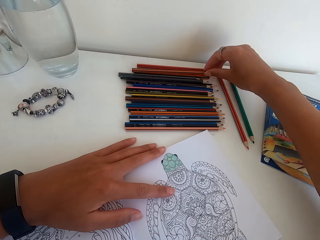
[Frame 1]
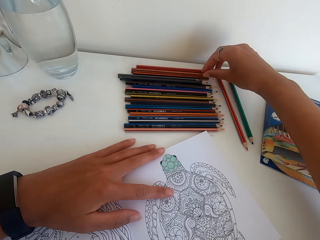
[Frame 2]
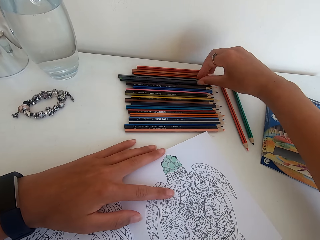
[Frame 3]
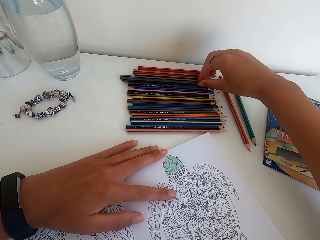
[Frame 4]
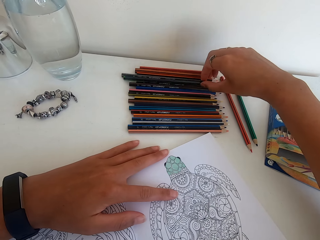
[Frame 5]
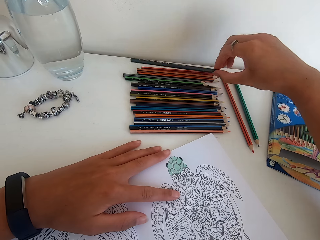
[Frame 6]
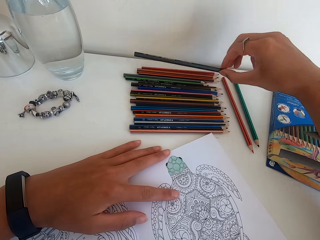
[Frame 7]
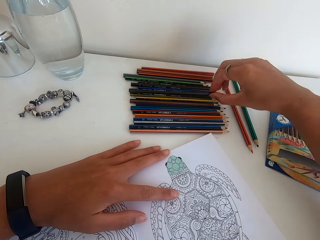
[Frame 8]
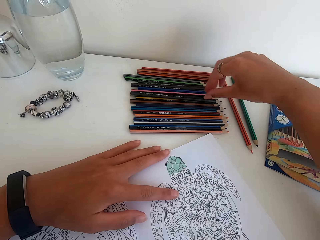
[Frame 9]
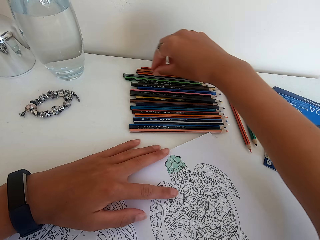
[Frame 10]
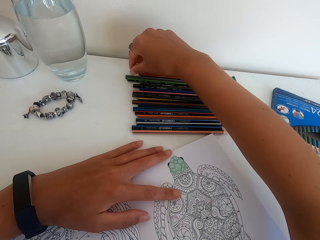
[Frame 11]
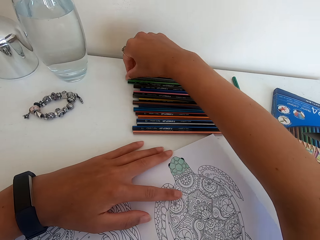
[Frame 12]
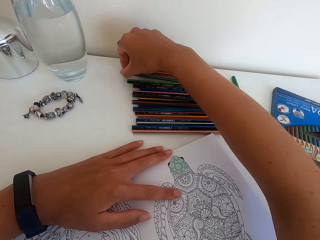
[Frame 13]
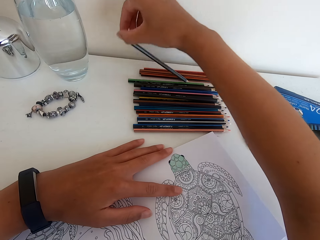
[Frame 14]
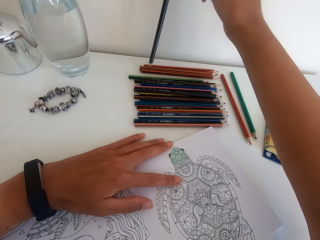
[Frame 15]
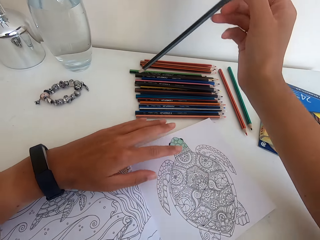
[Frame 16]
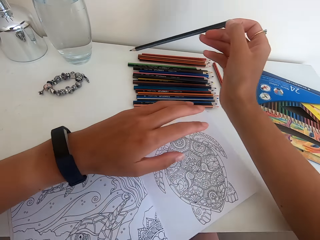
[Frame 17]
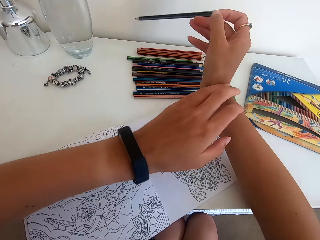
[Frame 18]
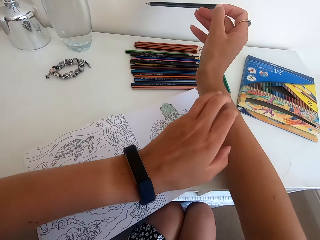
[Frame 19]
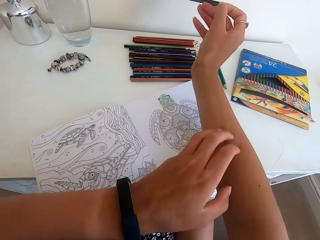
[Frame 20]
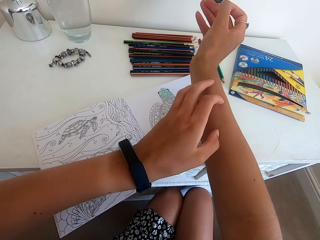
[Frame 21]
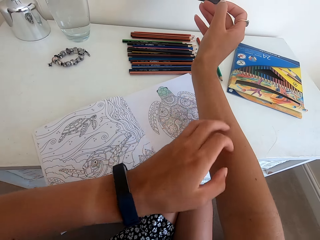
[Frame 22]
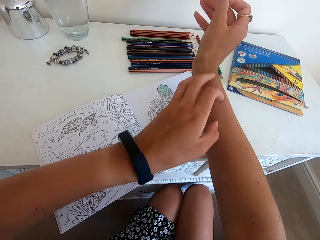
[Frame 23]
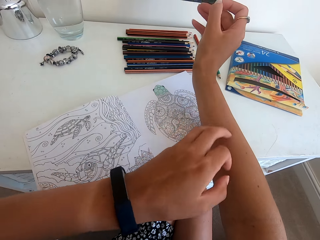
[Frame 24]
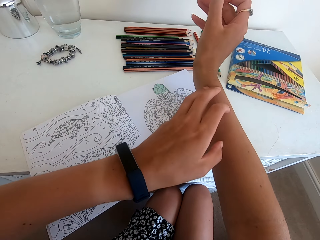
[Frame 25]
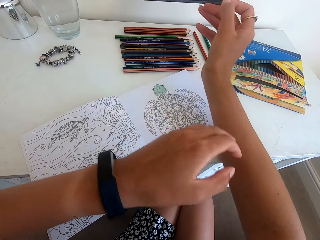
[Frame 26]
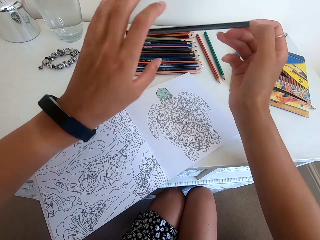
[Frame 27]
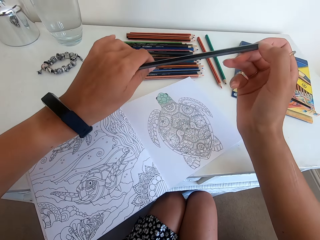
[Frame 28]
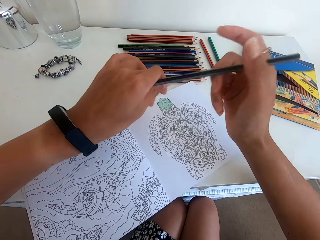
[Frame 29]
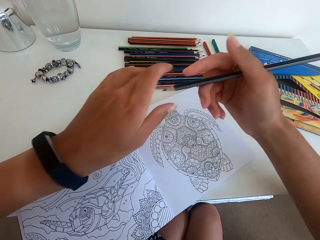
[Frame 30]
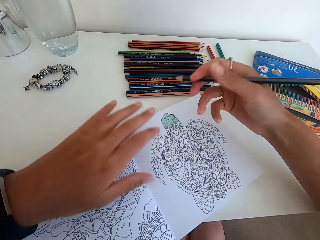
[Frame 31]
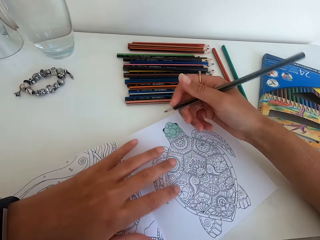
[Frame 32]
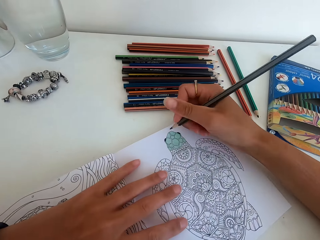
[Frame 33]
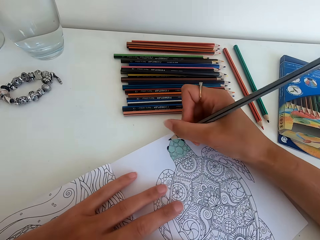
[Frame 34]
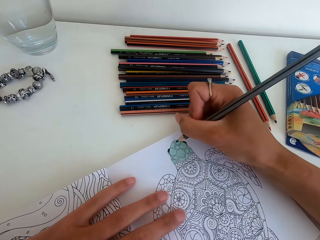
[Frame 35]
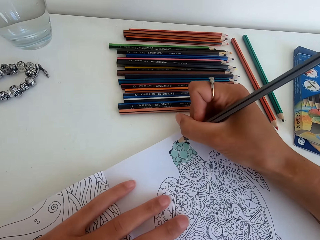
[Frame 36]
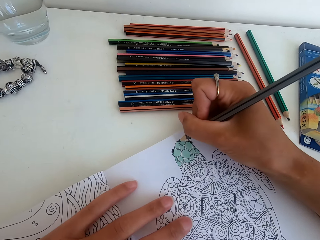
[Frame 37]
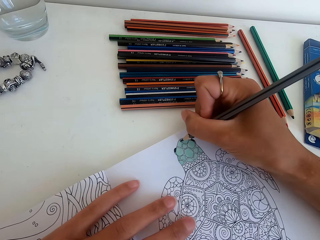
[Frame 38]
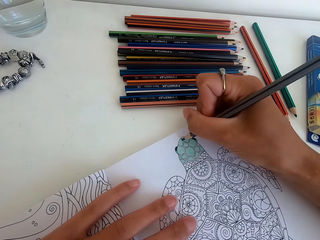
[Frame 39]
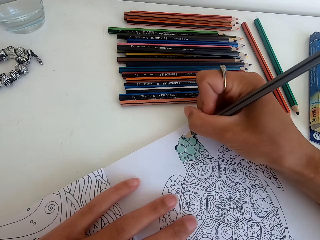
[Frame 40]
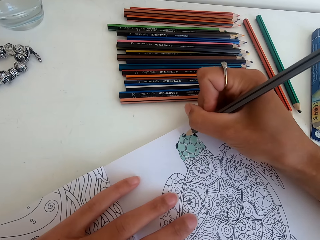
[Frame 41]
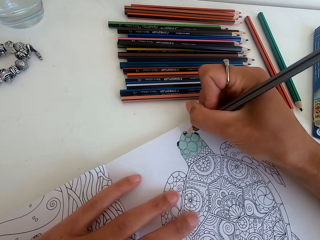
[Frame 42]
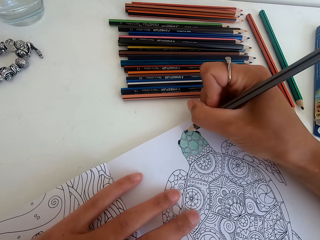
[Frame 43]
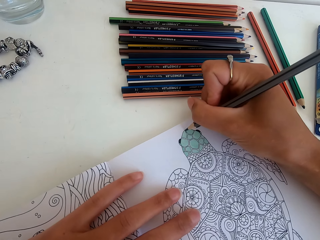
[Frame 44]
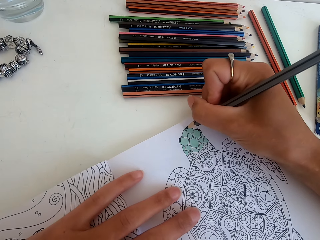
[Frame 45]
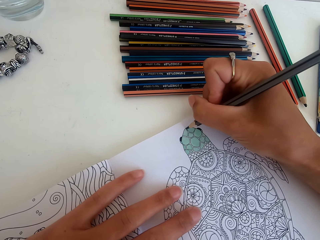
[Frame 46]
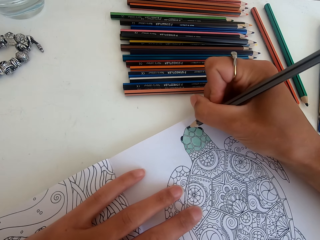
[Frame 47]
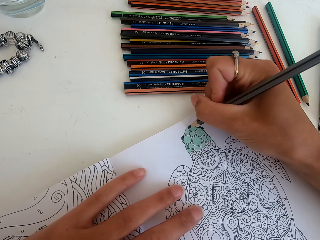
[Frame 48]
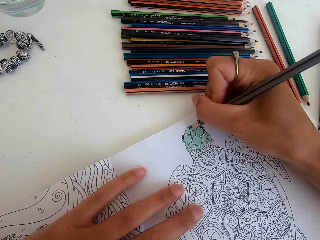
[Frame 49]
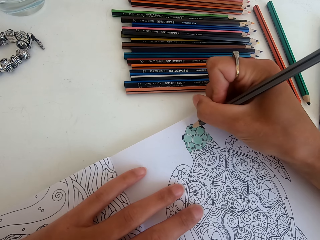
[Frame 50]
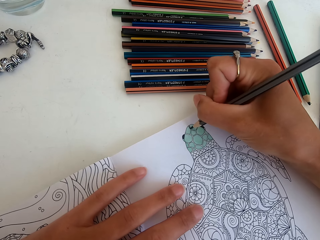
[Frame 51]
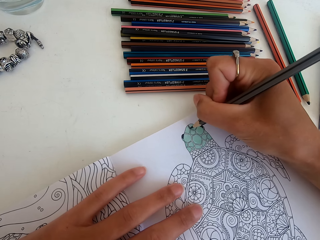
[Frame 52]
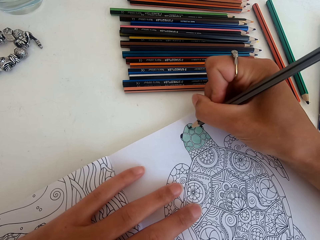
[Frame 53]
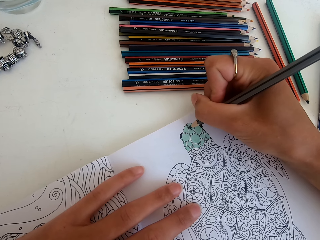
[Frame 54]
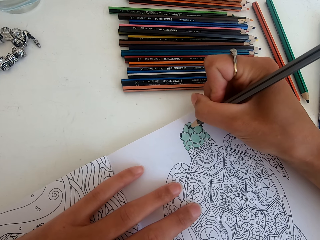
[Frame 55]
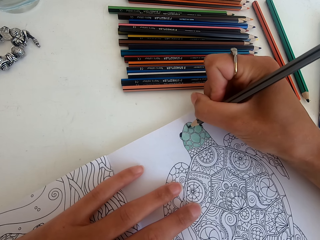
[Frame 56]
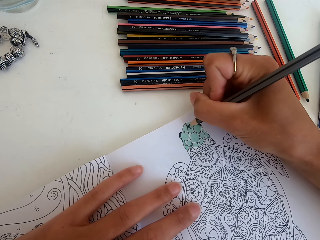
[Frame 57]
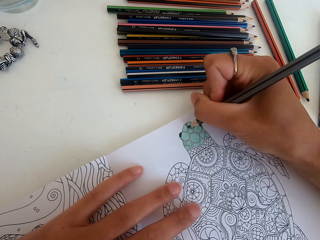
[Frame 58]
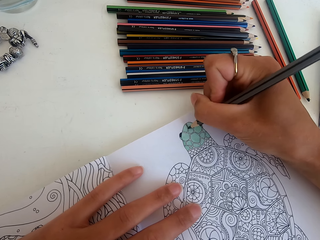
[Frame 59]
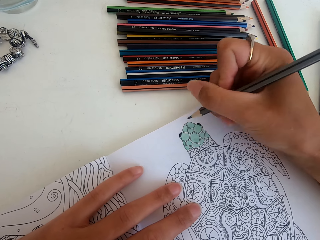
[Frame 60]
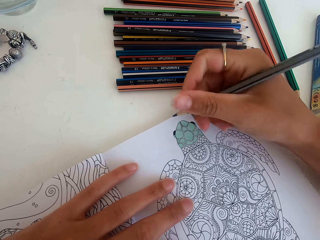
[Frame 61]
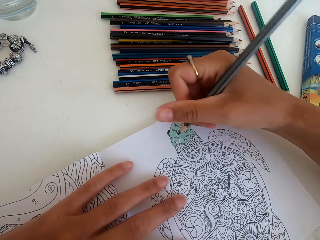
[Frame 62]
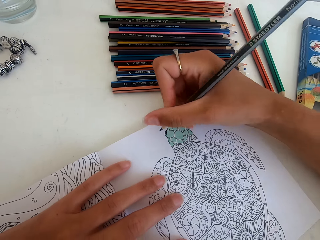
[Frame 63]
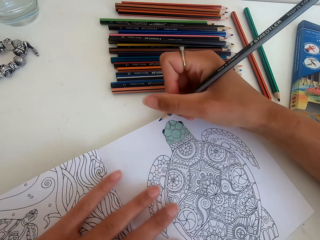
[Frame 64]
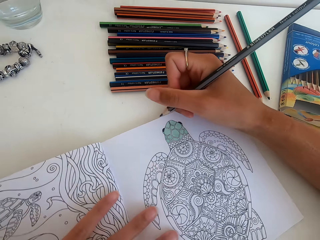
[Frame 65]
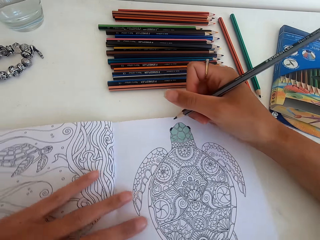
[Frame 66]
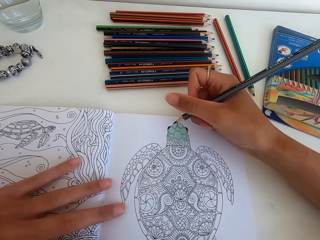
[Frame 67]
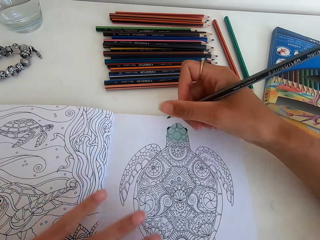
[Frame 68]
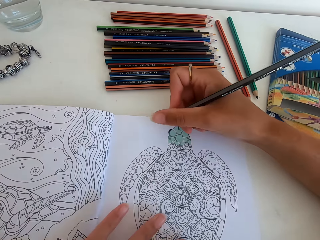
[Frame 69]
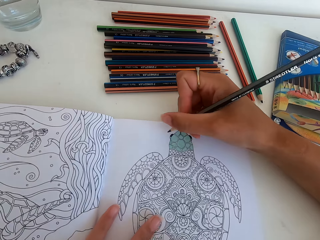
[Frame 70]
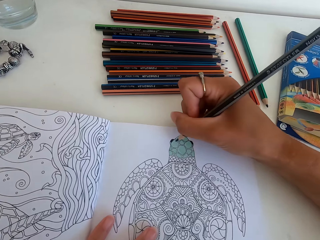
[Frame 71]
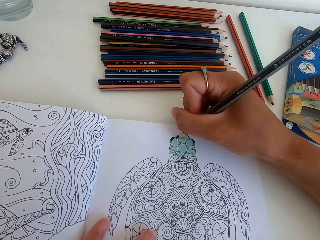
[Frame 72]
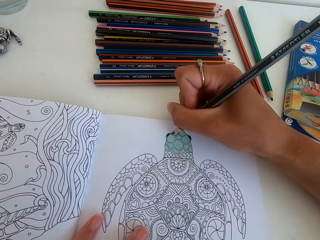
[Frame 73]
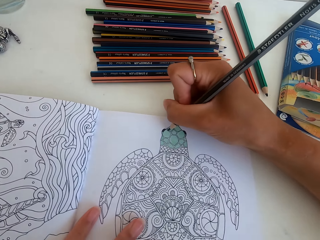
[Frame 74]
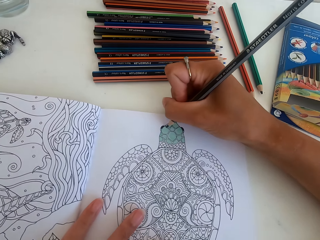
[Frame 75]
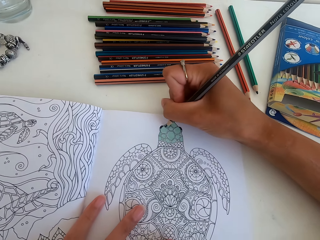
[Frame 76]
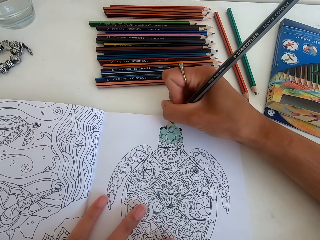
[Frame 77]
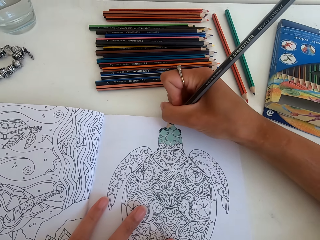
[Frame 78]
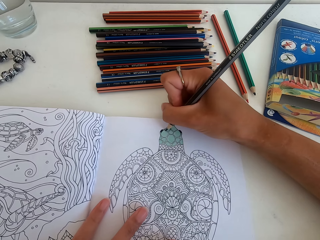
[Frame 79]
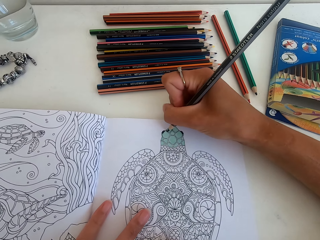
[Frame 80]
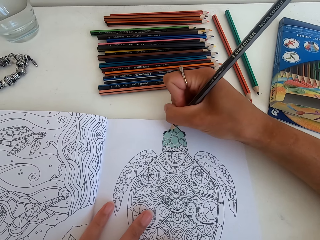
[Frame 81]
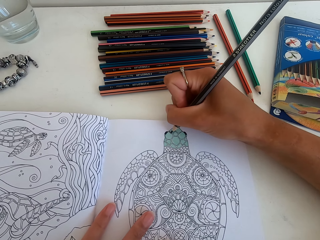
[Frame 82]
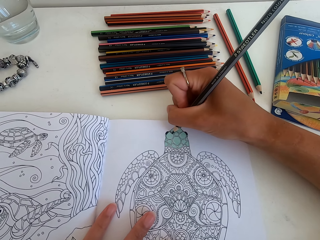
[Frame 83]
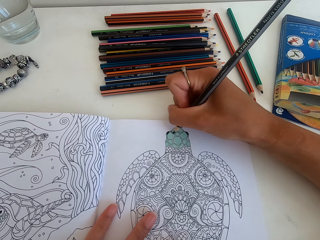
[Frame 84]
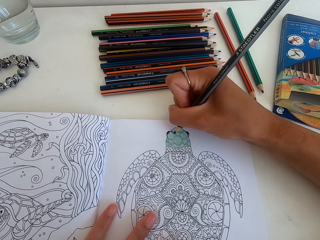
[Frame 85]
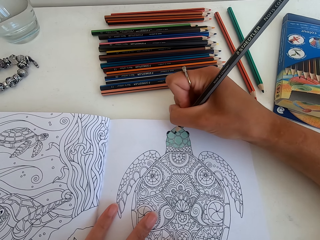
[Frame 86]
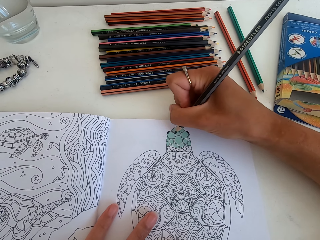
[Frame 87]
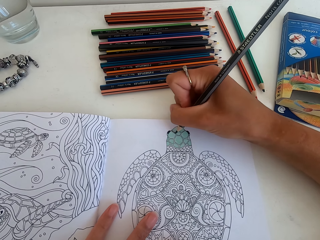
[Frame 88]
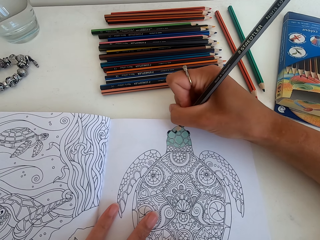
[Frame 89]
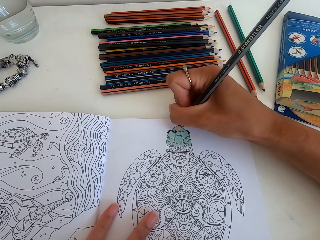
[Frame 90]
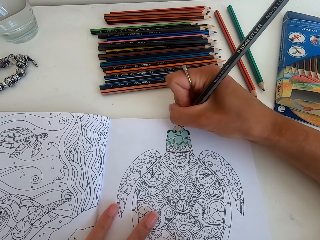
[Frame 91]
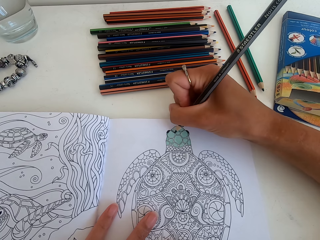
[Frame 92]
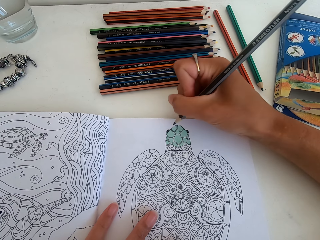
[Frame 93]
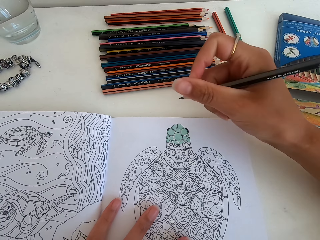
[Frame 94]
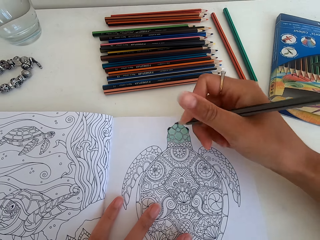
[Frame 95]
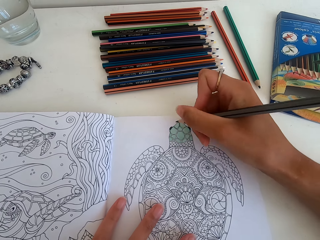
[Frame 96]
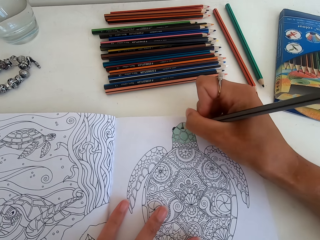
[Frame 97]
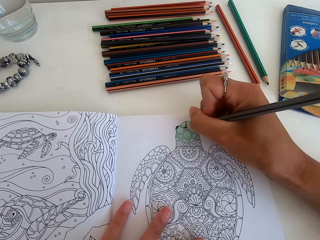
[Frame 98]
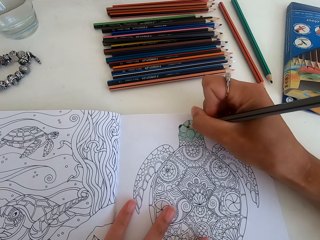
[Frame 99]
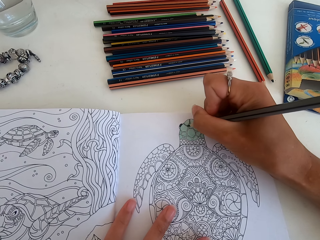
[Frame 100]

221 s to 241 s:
The camera wearer puts the color or colour pencil down on the table. They pick the colour pencil. They pick the color from the table. They color the picture. They turn the drawing book and color the picture.

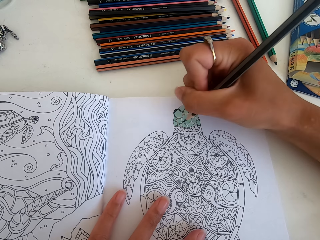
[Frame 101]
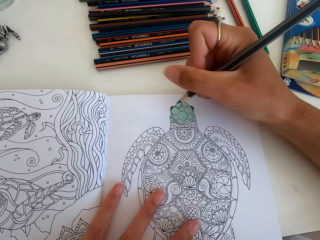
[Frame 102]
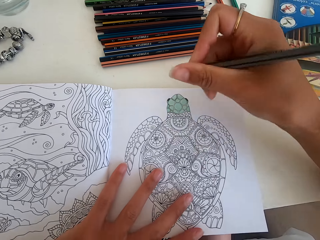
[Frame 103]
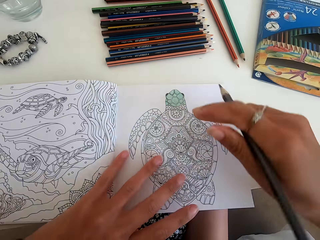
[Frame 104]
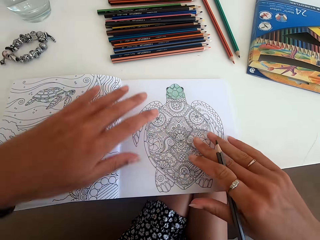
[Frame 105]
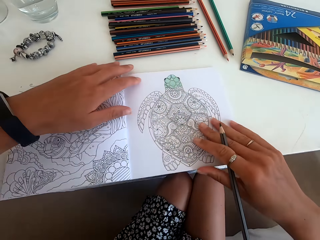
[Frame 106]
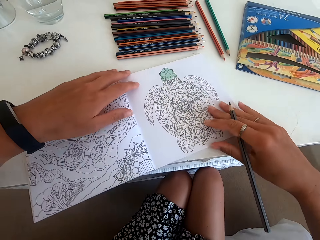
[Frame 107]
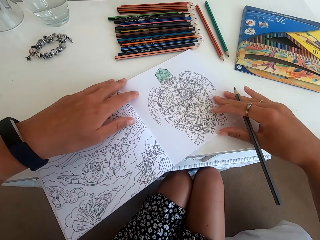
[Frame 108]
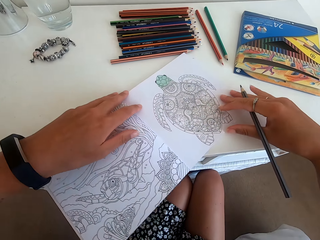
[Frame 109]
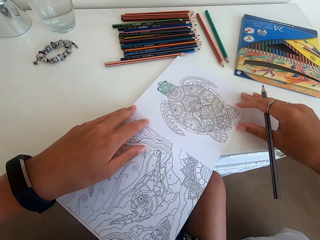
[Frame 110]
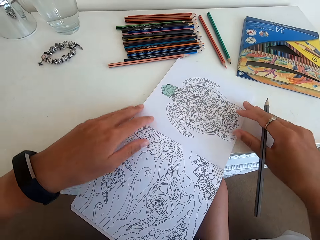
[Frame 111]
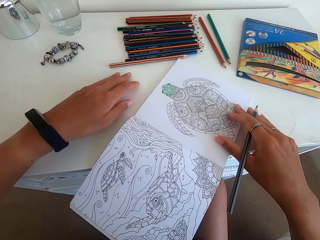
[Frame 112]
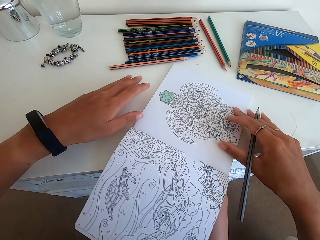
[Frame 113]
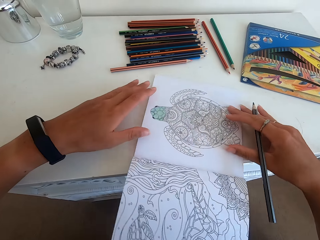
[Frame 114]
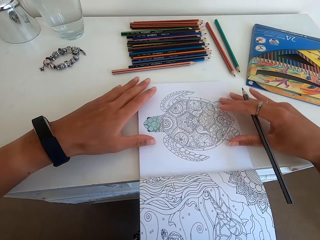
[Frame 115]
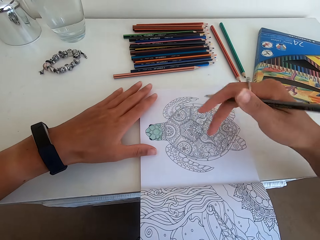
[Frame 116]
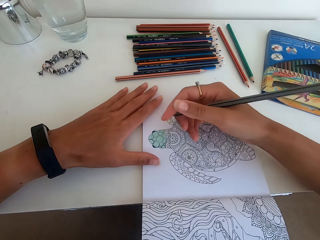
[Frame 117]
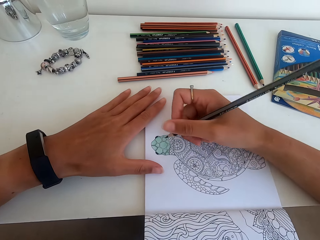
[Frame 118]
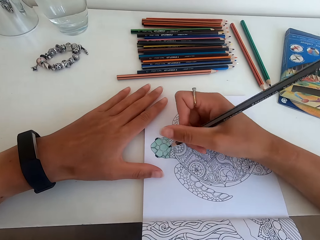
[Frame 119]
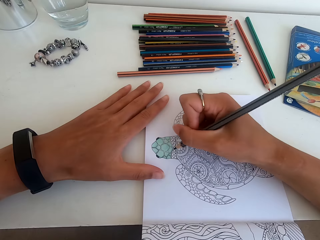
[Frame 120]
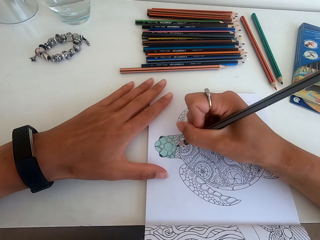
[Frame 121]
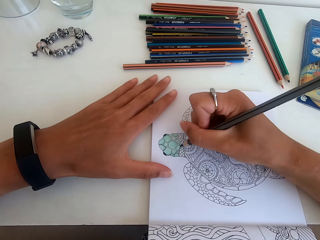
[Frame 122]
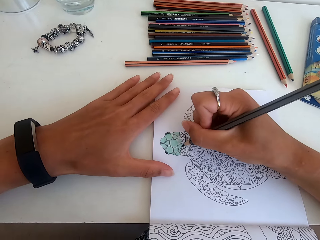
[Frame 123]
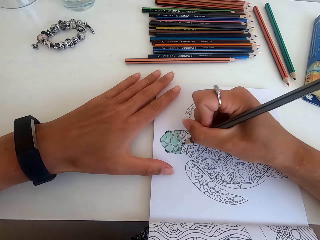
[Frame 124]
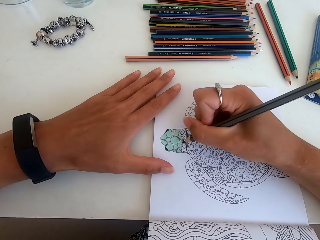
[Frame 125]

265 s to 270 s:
The camera wearer turns the book upside down. They color the picture.
